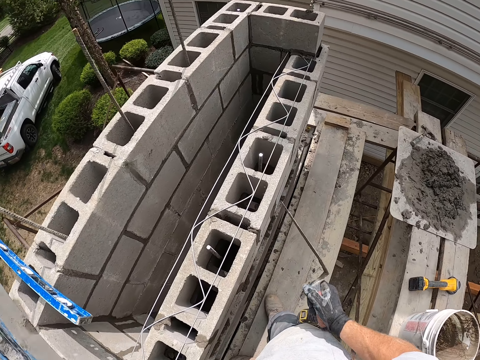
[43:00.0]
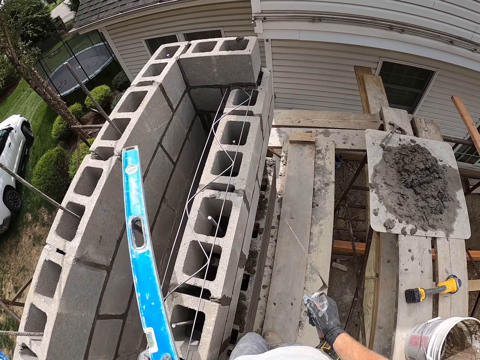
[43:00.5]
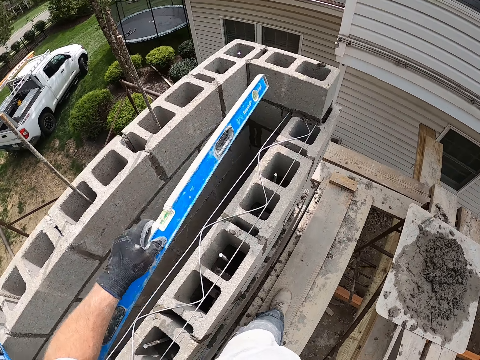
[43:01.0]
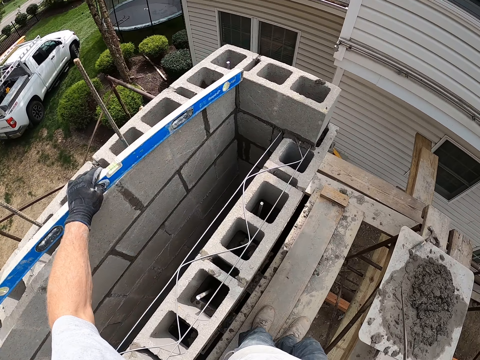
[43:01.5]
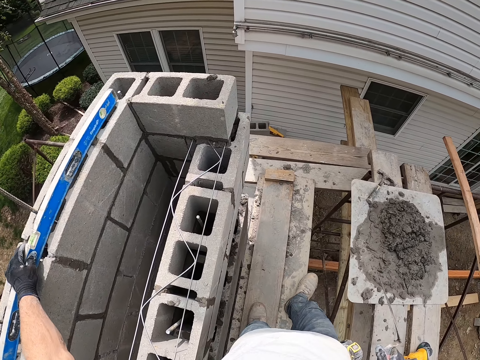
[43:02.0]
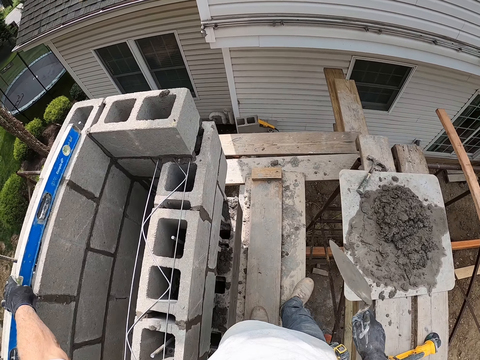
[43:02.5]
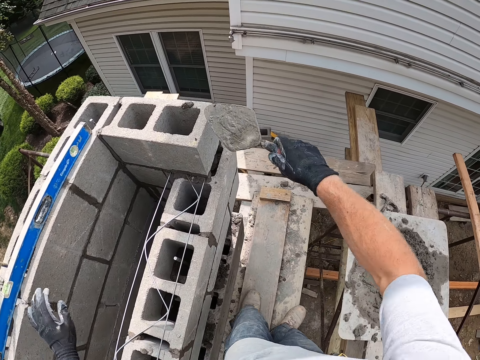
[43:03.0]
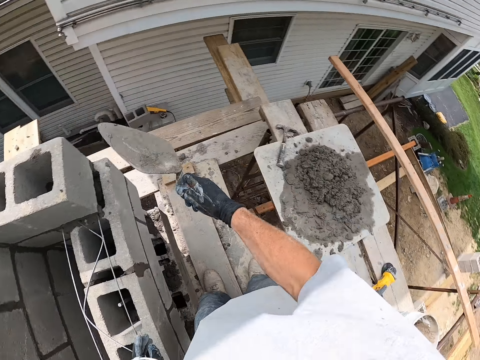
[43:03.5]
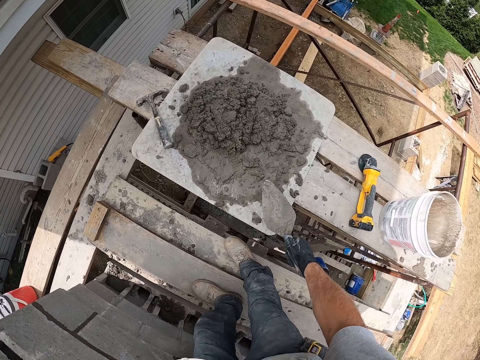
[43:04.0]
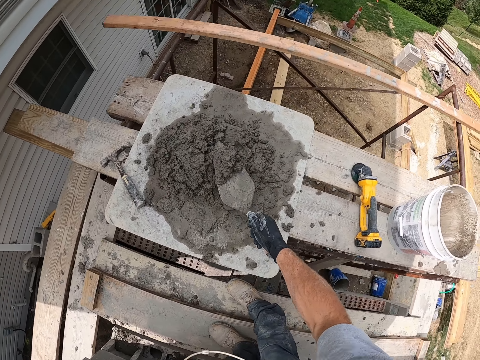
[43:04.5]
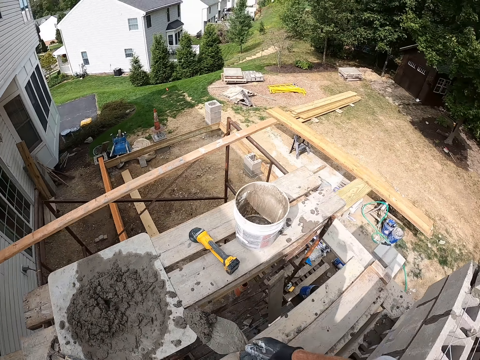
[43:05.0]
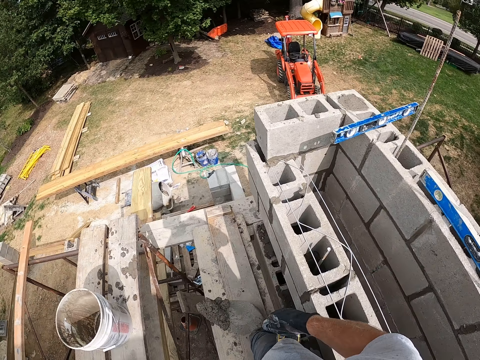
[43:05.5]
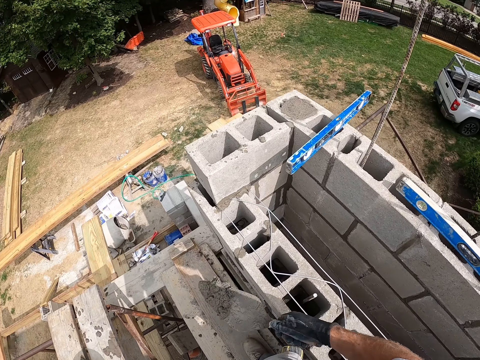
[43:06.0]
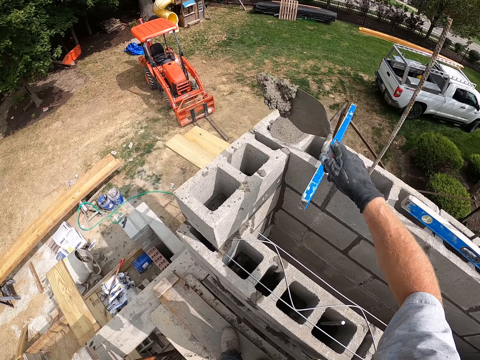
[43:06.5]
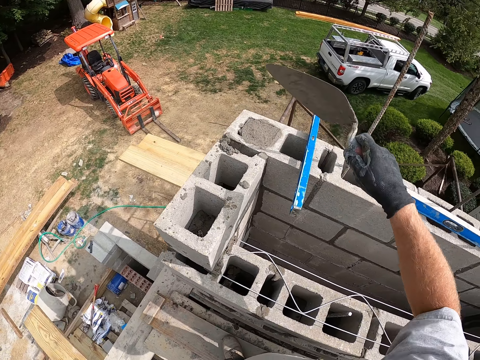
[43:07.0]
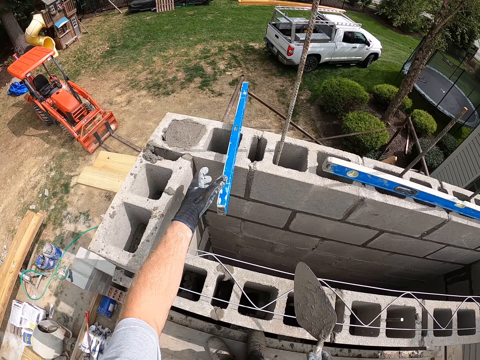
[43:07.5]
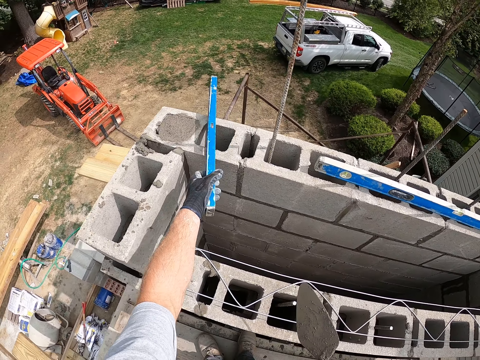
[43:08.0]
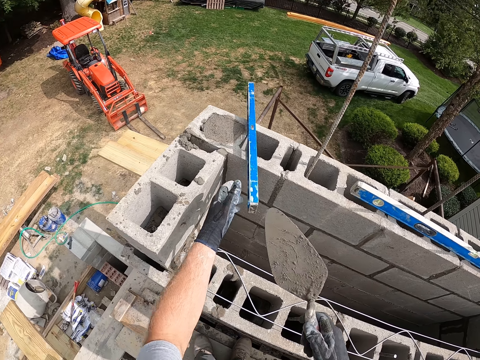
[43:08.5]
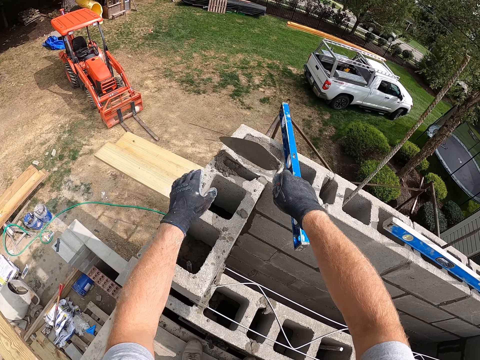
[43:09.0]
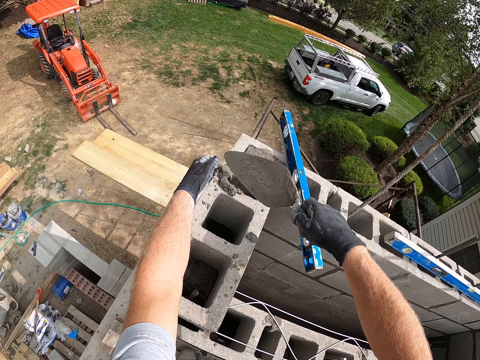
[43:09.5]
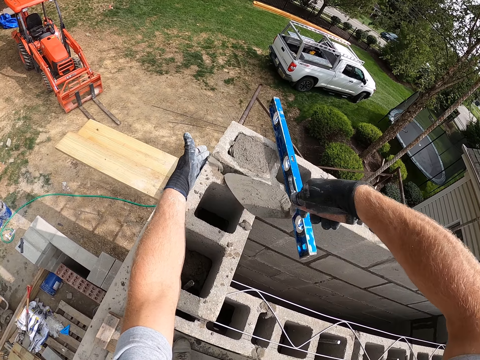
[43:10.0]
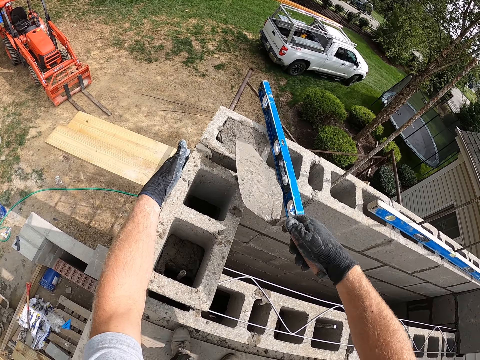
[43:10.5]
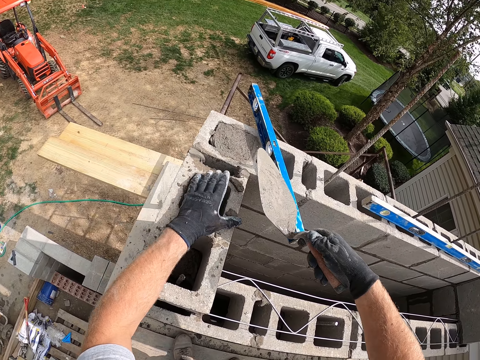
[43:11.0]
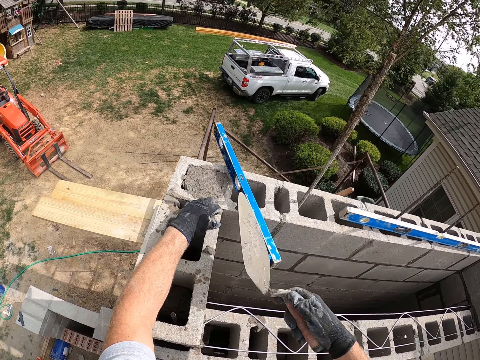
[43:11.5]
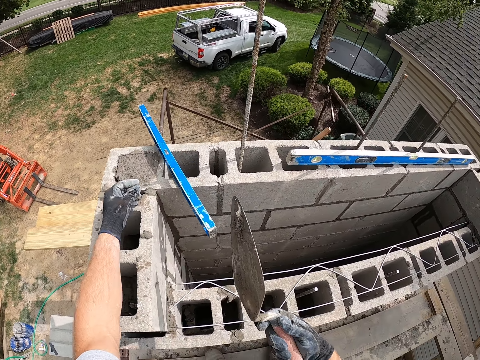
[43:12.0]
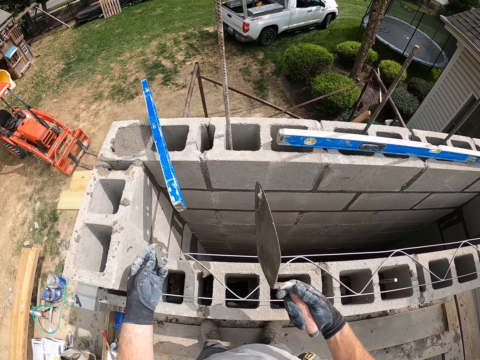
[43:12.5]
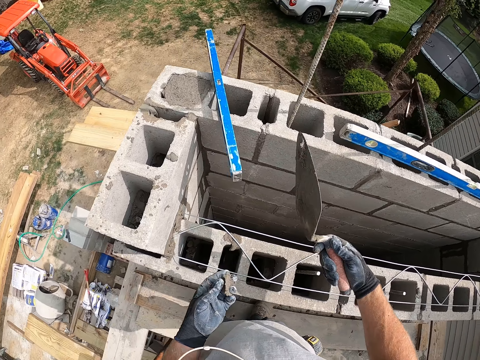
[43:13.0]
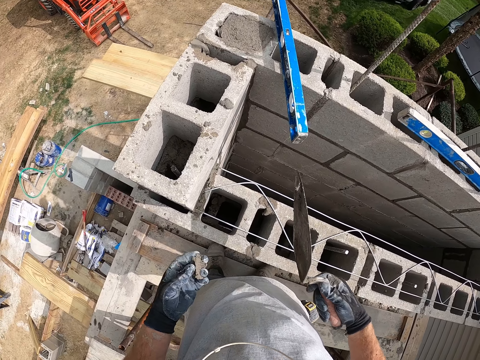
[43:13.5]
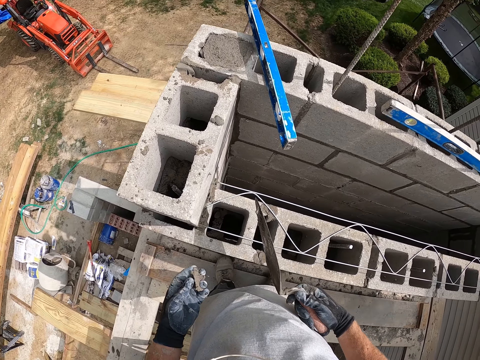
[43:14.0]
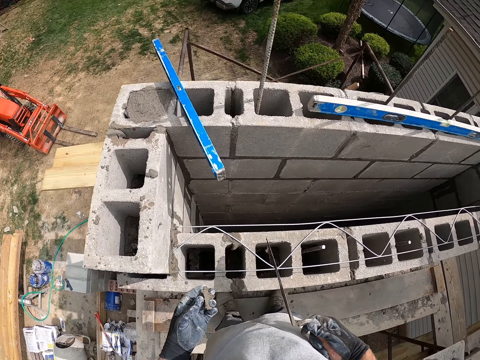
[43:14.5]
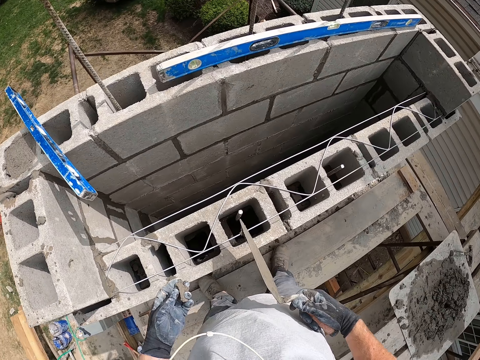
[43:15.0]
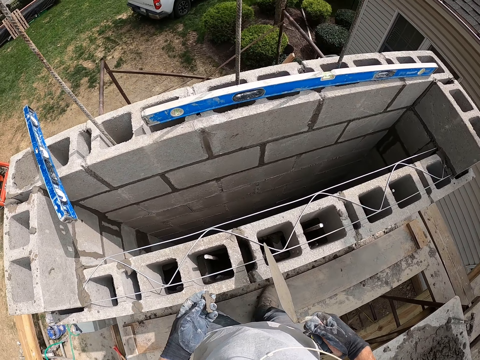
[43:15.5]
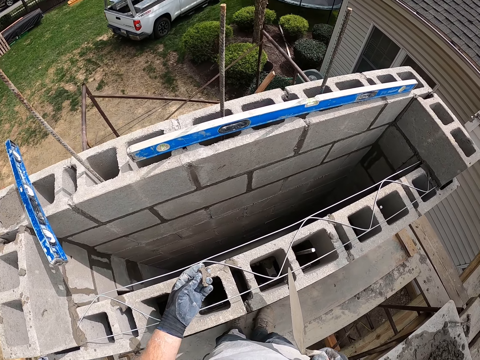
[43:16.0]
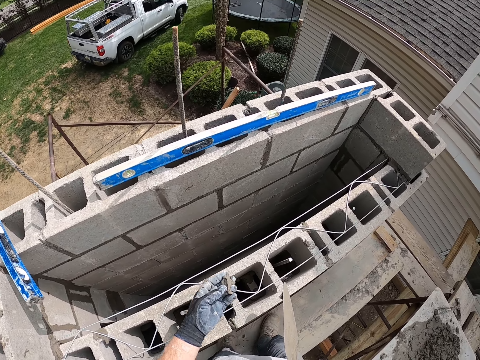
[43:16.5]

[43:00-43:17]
The camera wearer drops the spirit level on the concrete wall. They push cement into the concrete block with the trowel. They take the concrete. They pack the cement with the trowel. They pour the cement on the concrete block with the trowel. They shift the spirit level on the concrete wall. They adjust the cement on the concrete wall with the trowel. They spread the concrete. They take the concrete.

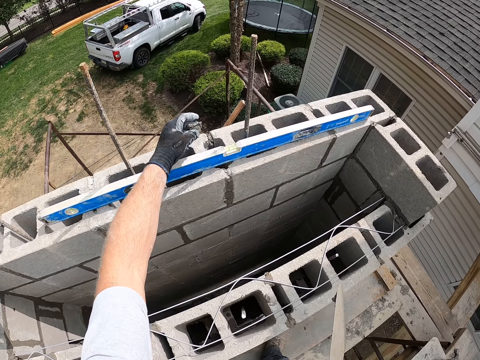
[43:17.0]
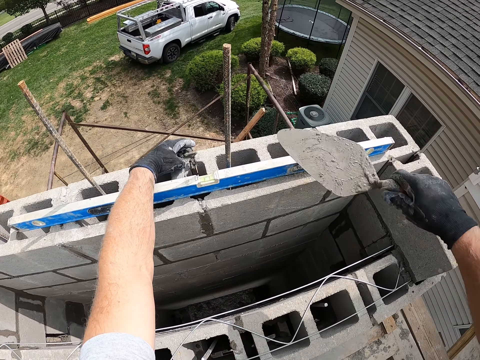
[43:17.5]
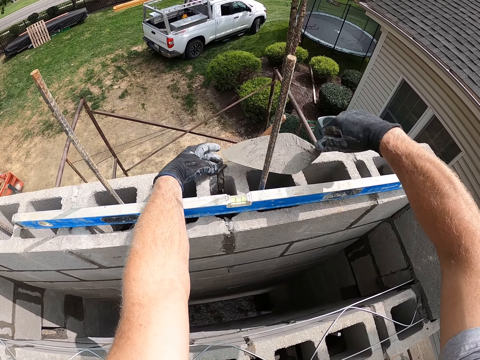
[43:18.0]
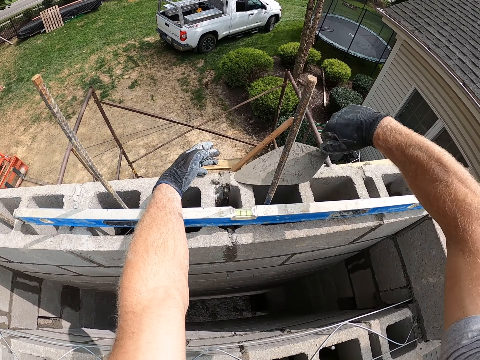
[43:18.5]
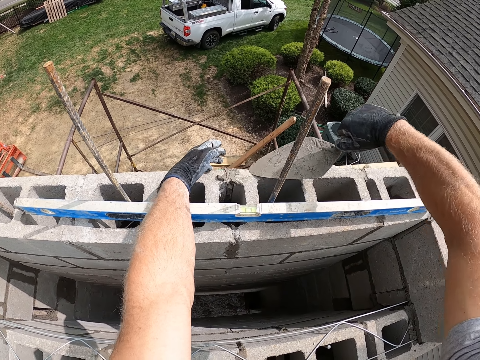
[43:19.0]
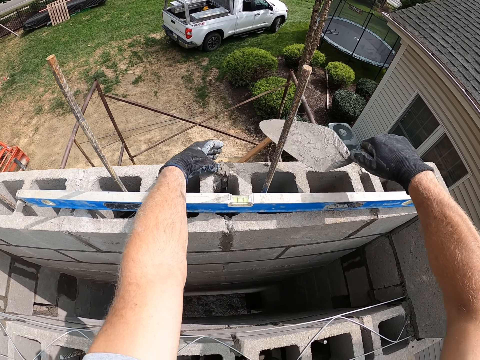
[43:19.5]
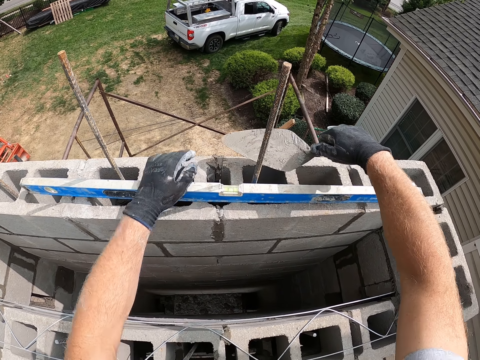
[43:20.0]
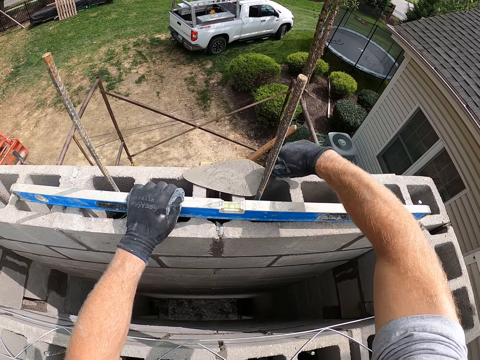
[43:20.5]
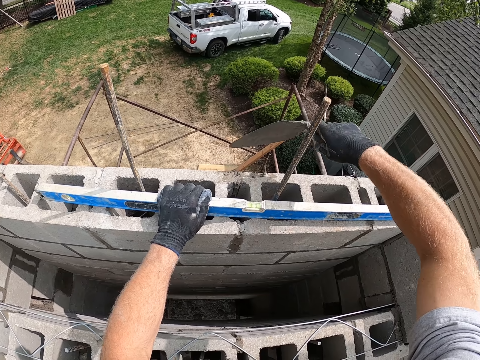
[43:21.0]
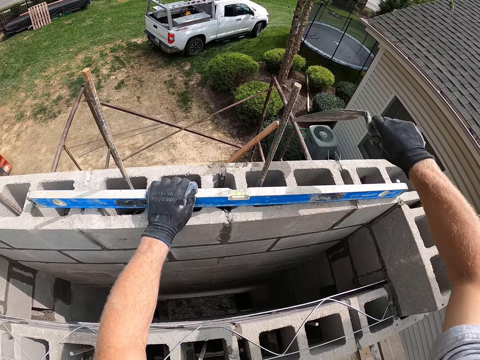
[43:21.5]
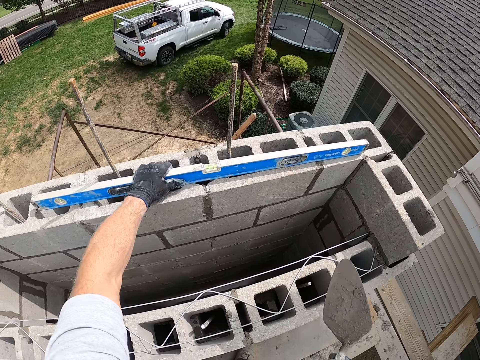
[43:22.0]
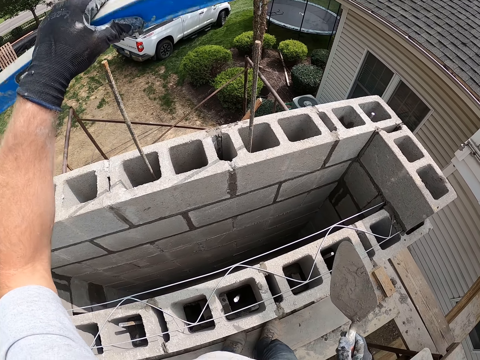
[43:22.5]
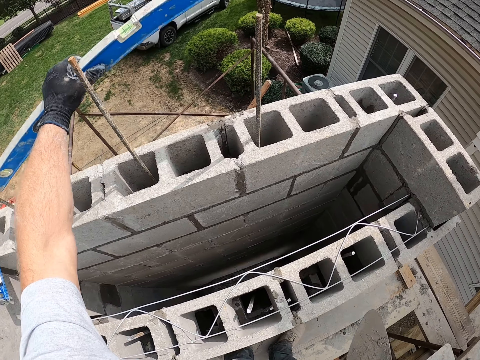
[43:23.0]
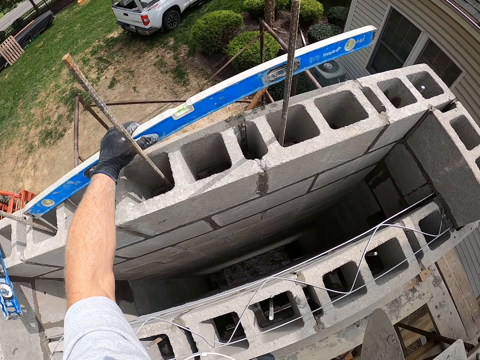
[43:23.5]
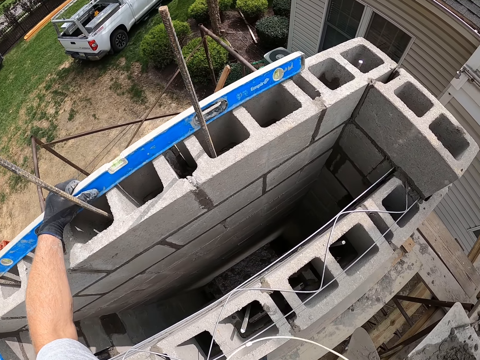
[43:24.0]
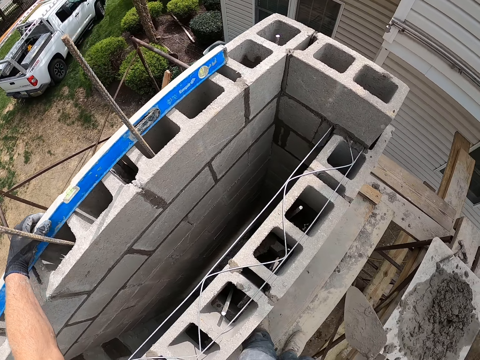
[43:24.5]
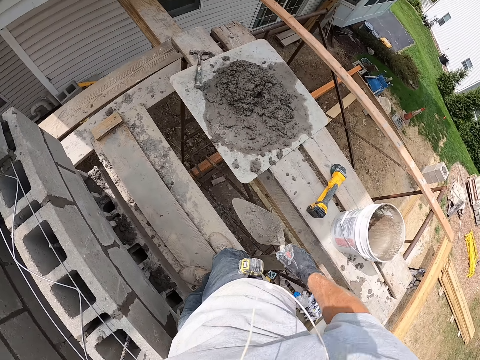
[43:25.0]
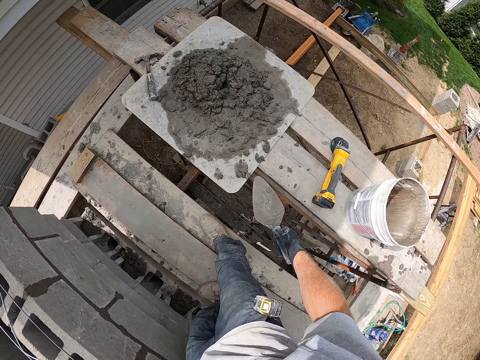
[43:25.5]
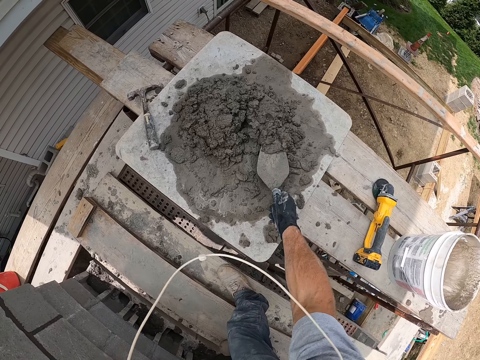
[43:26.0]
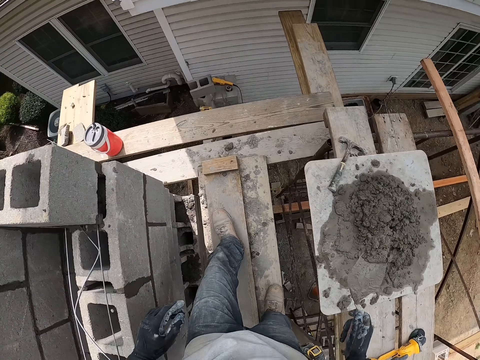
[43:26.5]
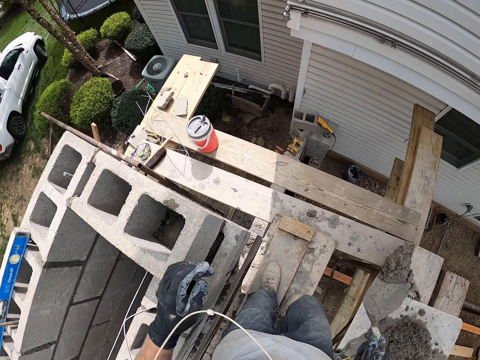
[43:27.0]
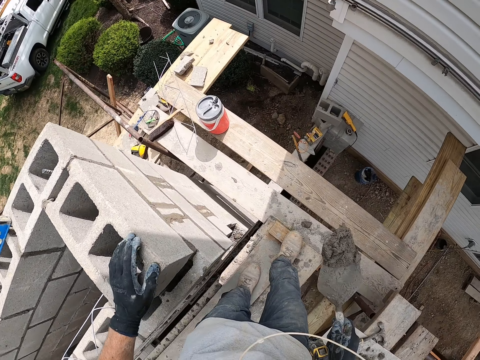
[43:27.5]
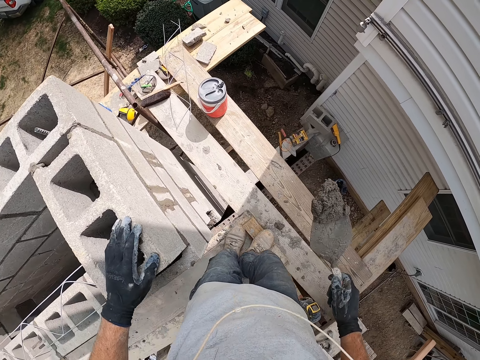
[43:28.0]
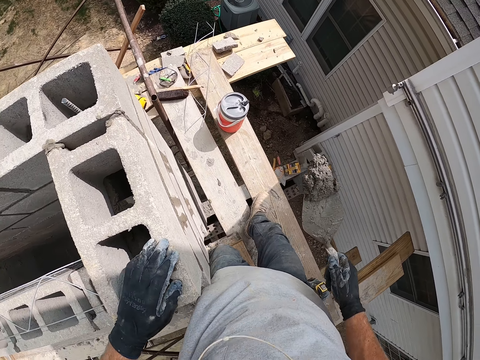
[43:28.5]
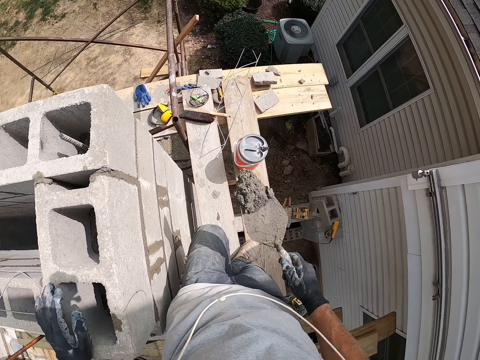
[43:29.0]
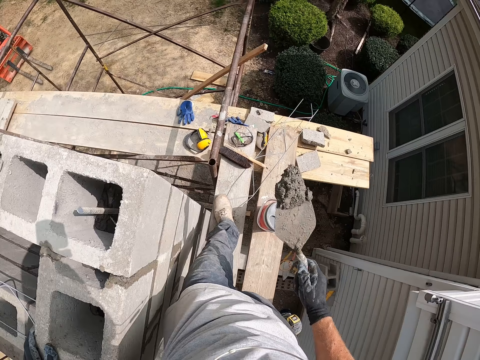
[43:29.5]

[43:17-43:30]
The camera wearer puts the concrete on the brick. He spreads the concrete. He lifts the spirit level on the concrete wall with his left hand. He drops the spirit level on the concrete wall with his left hand. He packs cement with the trowel. He takes the concrete. He walks around on the building site. He touches the brick.
